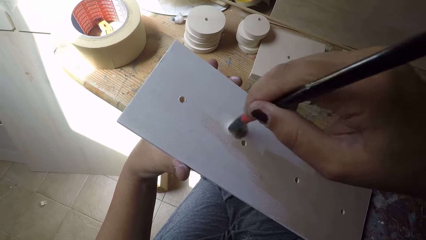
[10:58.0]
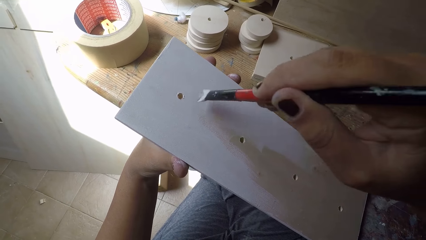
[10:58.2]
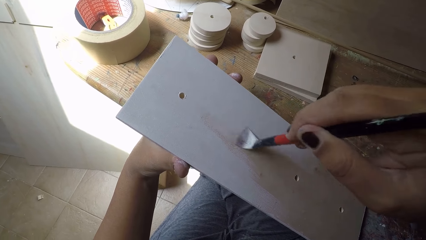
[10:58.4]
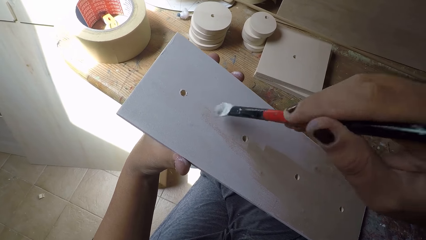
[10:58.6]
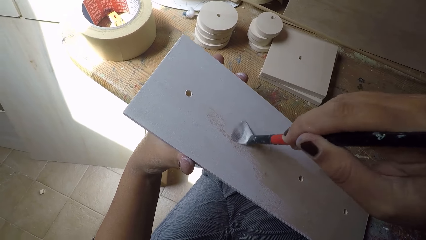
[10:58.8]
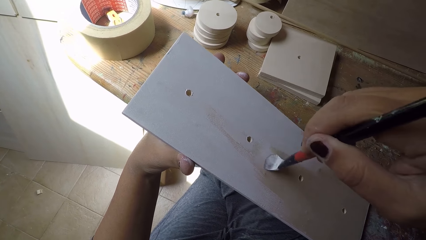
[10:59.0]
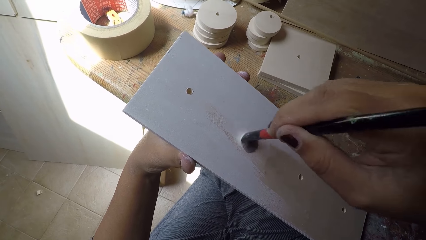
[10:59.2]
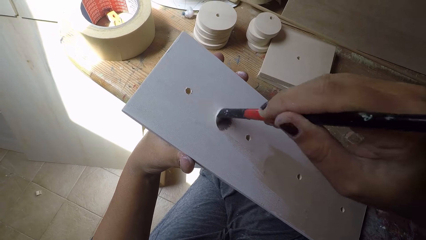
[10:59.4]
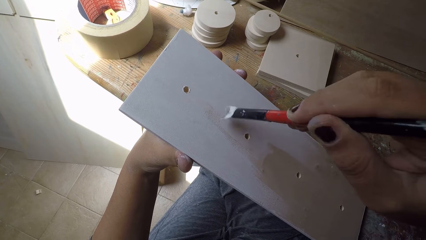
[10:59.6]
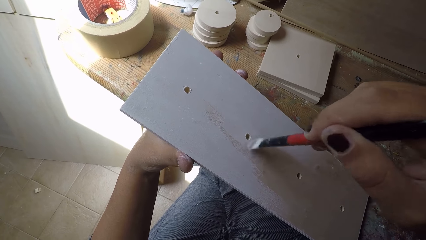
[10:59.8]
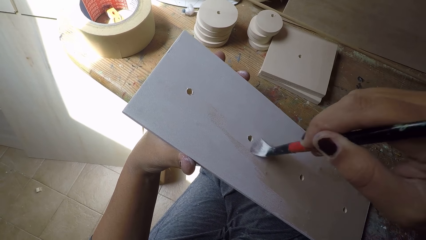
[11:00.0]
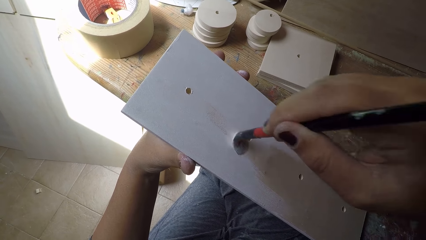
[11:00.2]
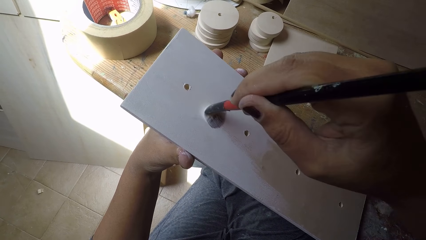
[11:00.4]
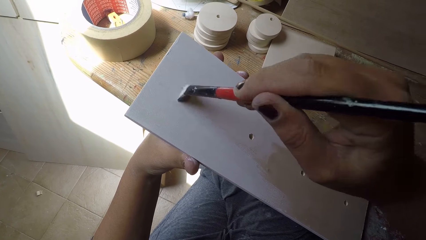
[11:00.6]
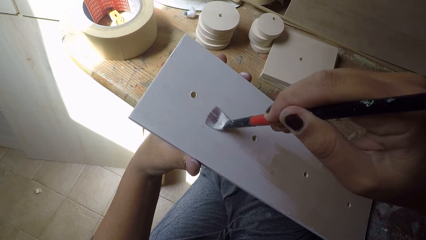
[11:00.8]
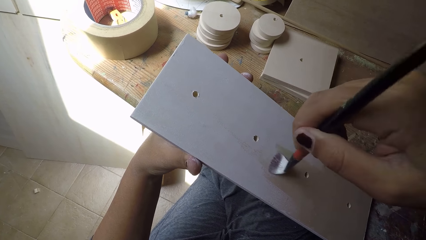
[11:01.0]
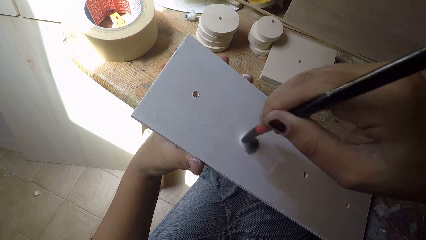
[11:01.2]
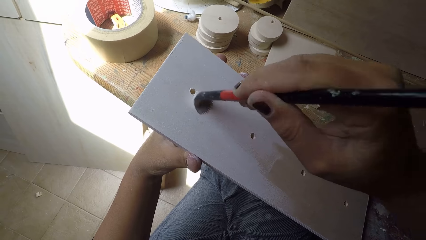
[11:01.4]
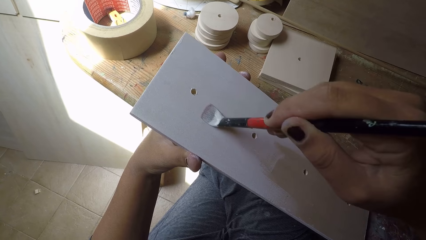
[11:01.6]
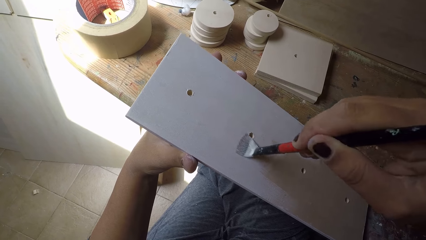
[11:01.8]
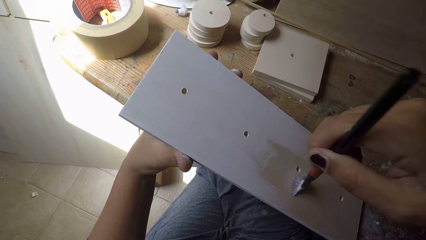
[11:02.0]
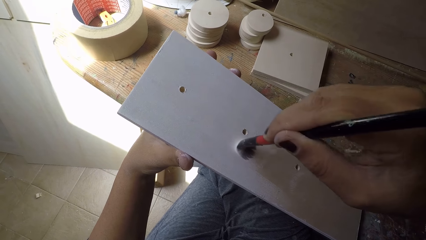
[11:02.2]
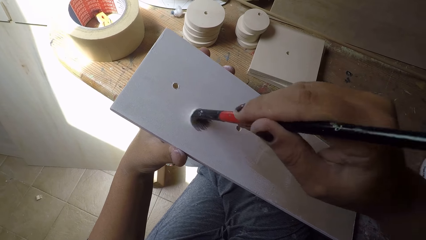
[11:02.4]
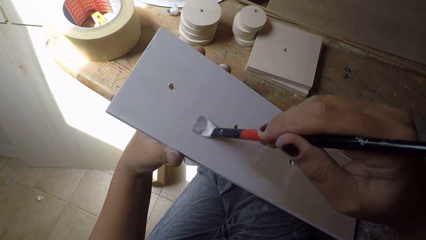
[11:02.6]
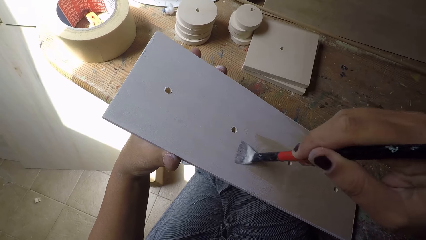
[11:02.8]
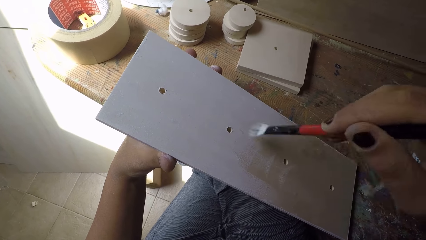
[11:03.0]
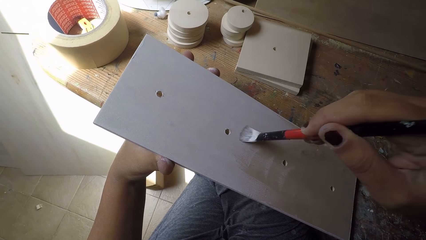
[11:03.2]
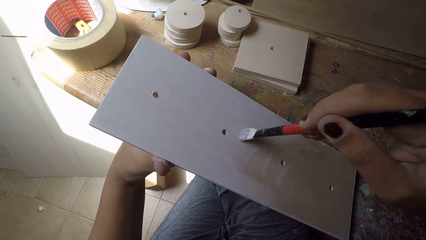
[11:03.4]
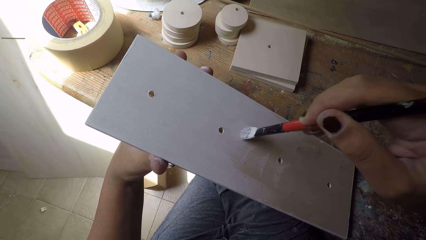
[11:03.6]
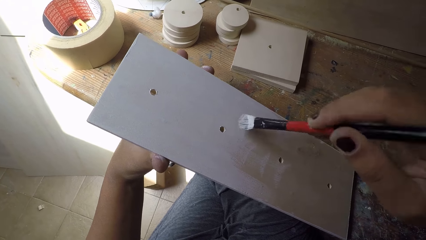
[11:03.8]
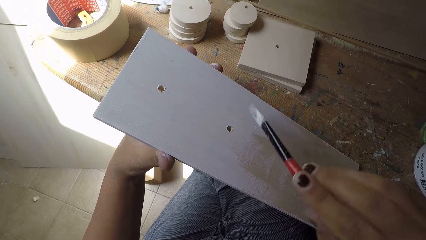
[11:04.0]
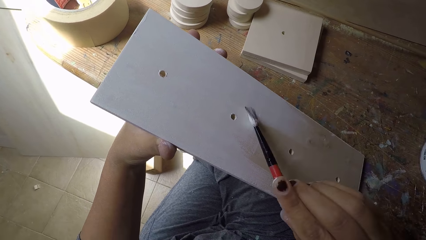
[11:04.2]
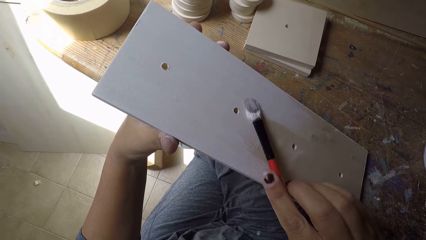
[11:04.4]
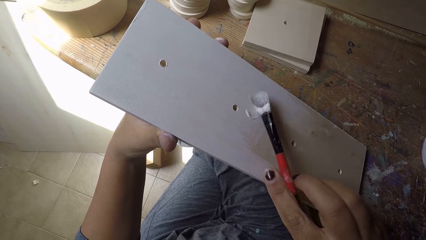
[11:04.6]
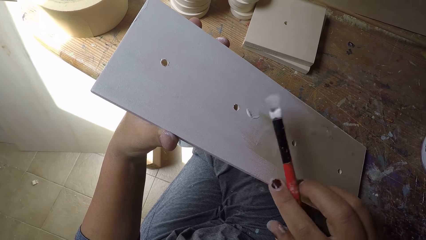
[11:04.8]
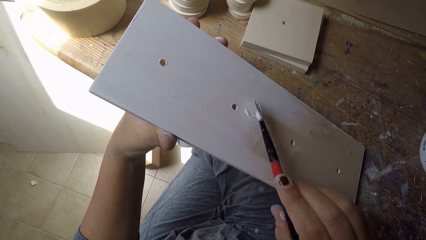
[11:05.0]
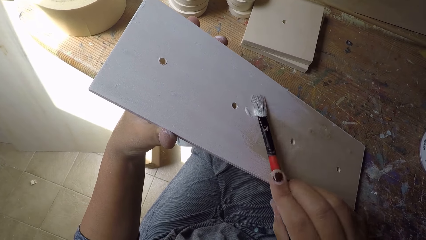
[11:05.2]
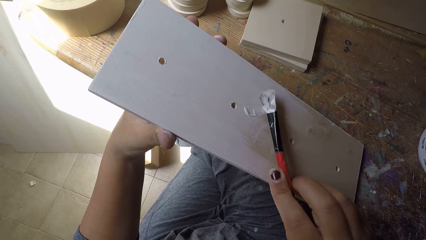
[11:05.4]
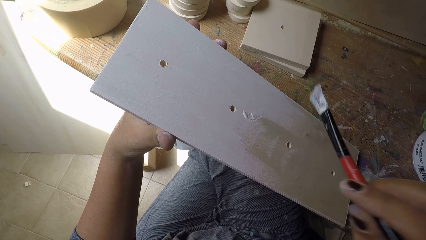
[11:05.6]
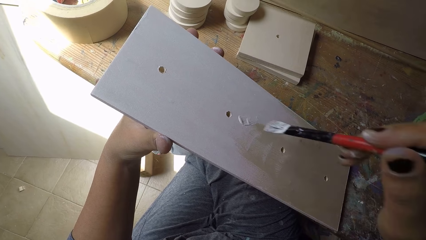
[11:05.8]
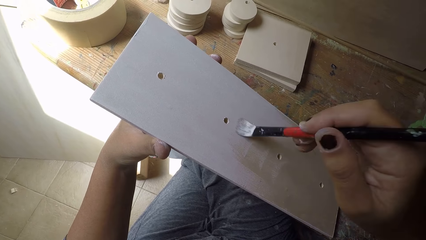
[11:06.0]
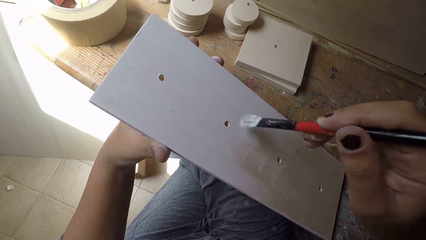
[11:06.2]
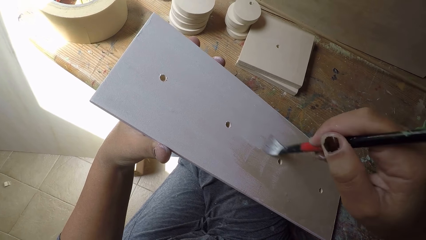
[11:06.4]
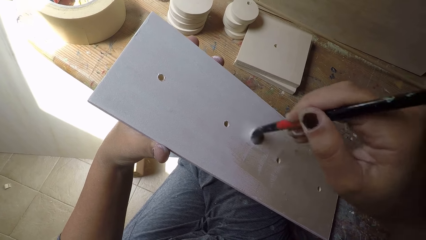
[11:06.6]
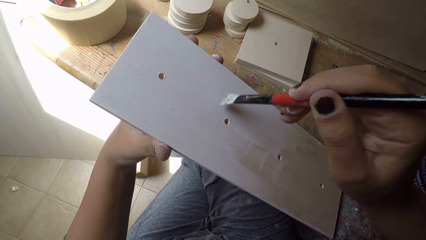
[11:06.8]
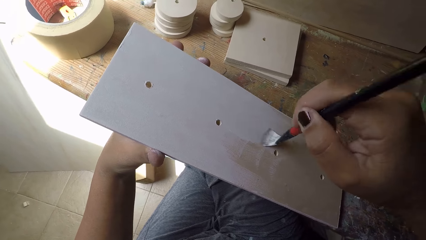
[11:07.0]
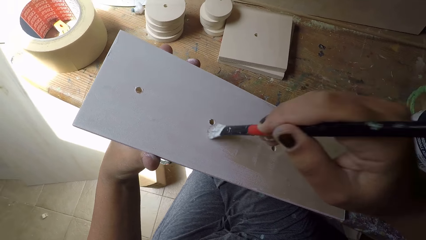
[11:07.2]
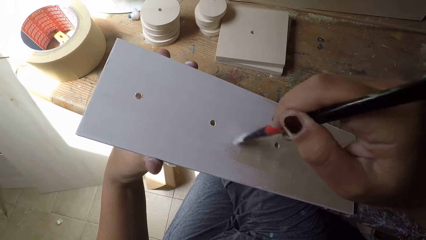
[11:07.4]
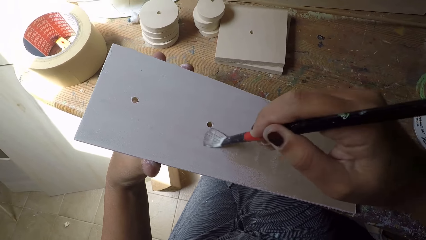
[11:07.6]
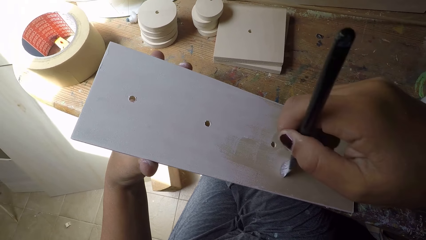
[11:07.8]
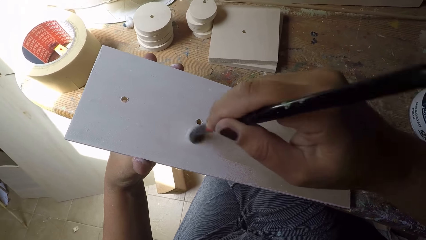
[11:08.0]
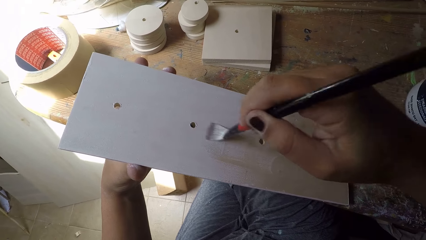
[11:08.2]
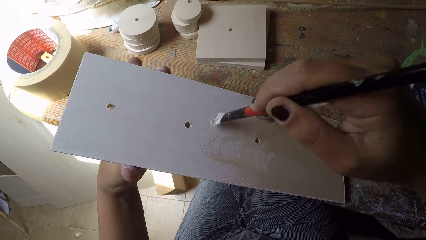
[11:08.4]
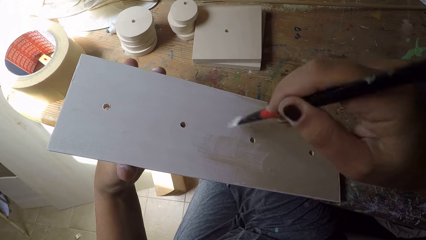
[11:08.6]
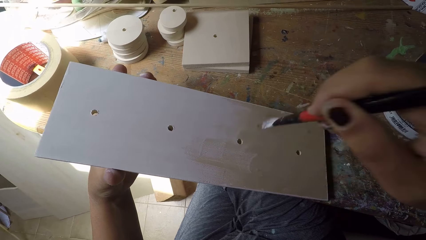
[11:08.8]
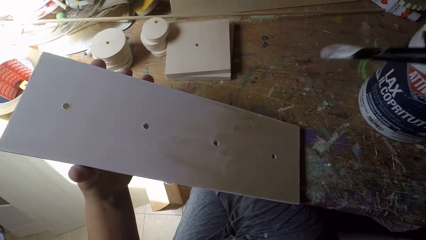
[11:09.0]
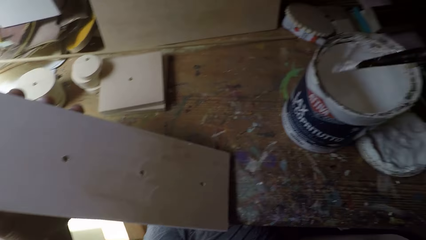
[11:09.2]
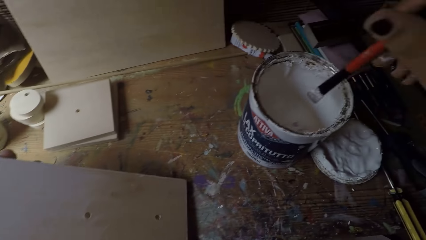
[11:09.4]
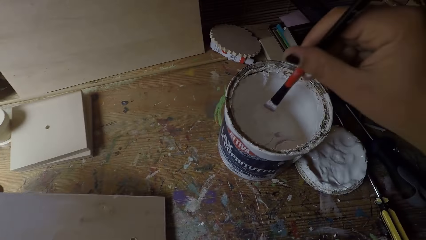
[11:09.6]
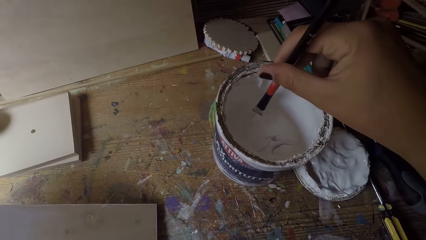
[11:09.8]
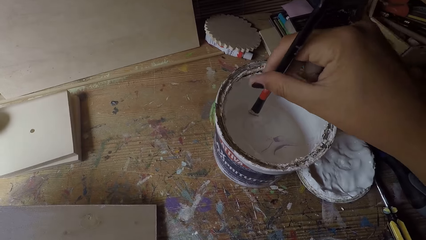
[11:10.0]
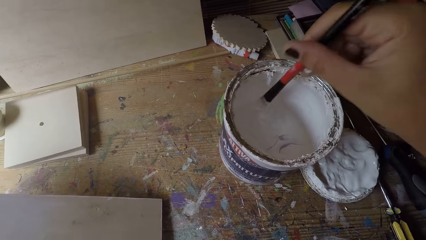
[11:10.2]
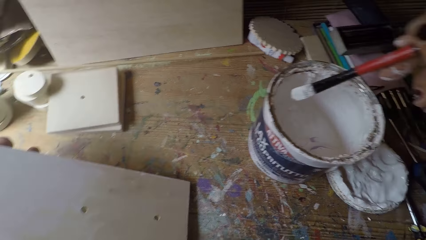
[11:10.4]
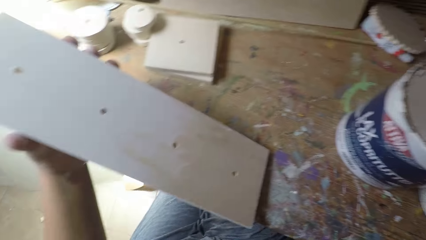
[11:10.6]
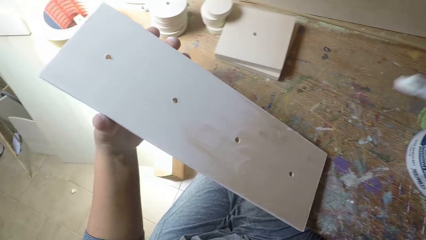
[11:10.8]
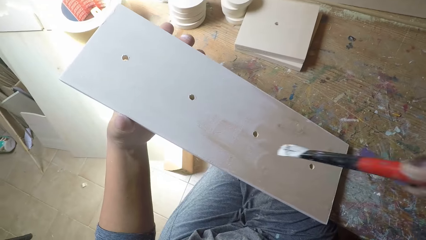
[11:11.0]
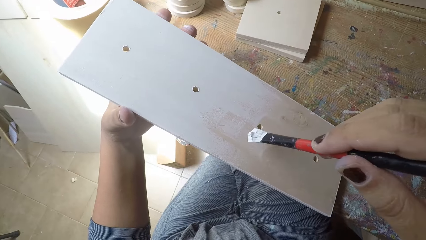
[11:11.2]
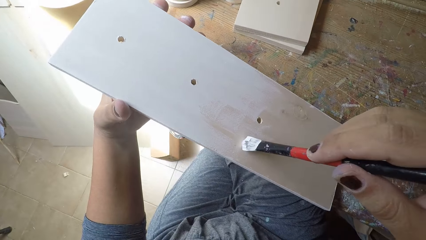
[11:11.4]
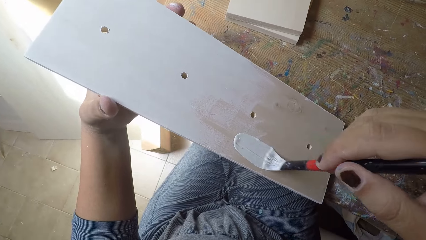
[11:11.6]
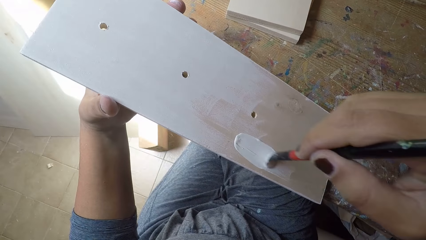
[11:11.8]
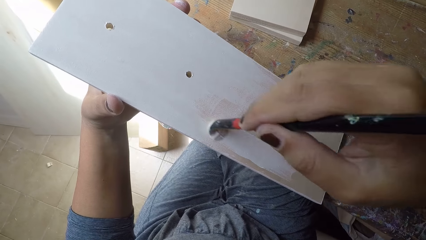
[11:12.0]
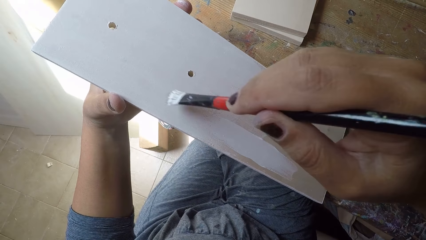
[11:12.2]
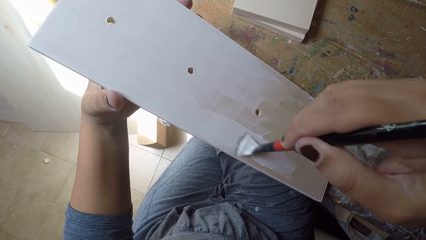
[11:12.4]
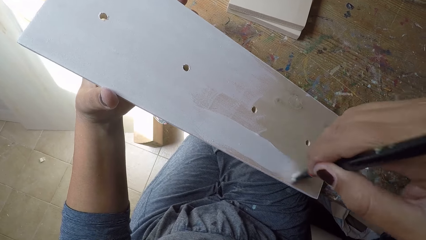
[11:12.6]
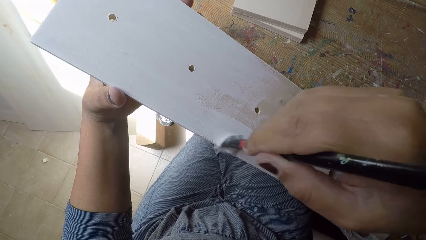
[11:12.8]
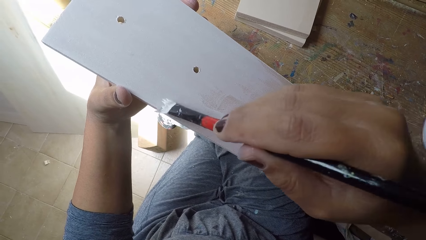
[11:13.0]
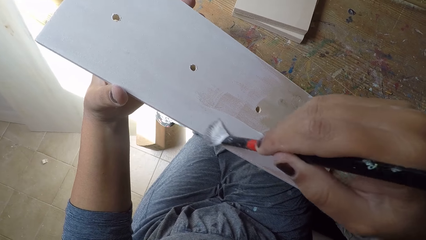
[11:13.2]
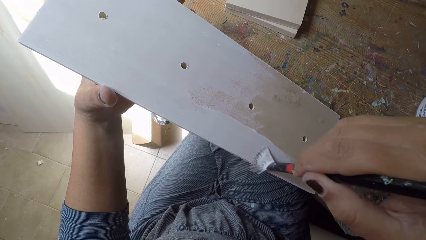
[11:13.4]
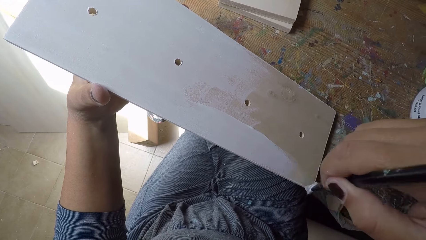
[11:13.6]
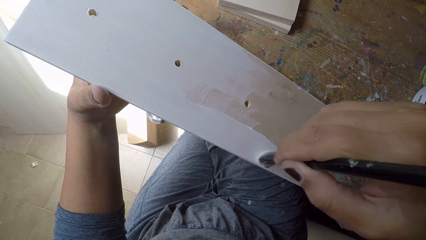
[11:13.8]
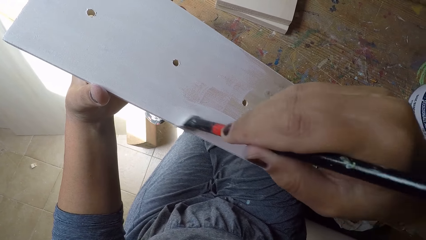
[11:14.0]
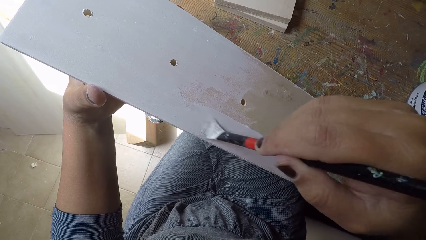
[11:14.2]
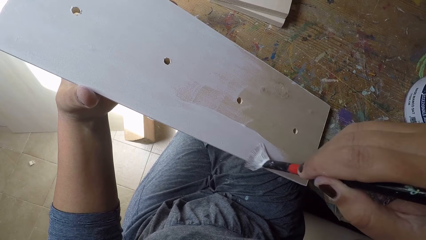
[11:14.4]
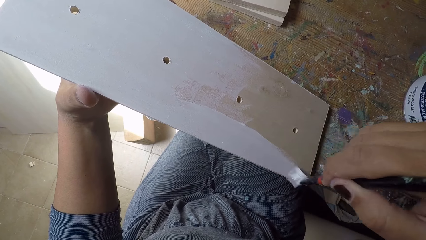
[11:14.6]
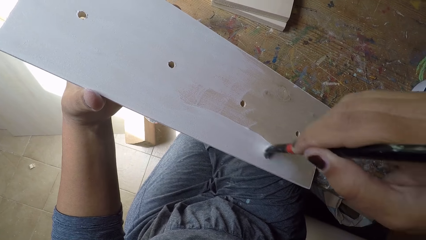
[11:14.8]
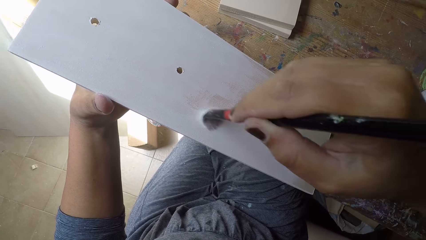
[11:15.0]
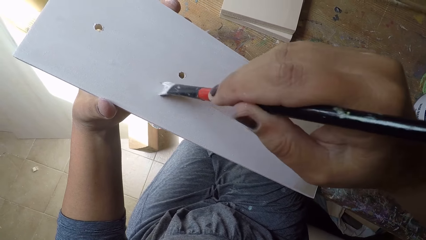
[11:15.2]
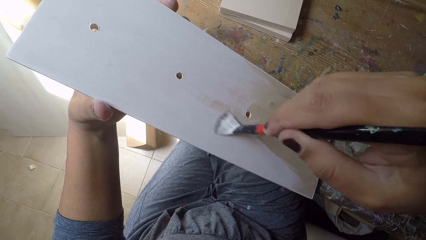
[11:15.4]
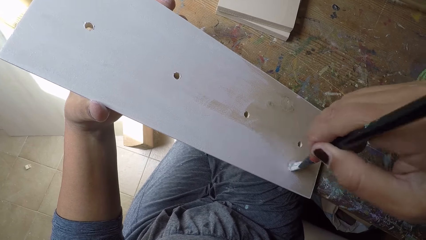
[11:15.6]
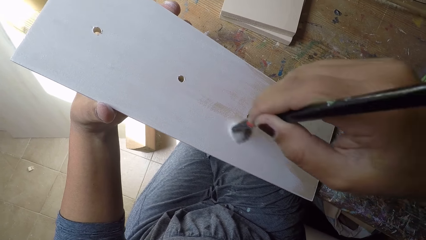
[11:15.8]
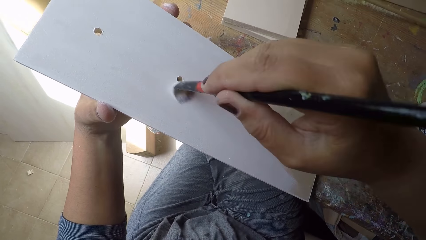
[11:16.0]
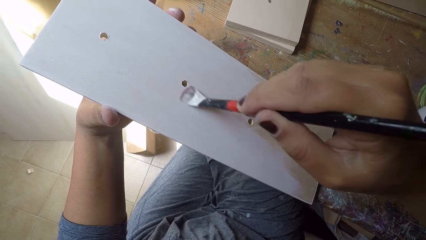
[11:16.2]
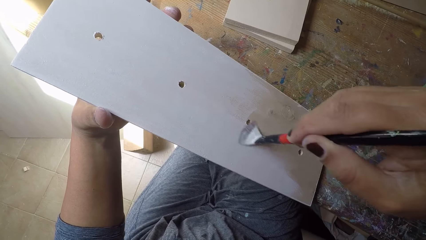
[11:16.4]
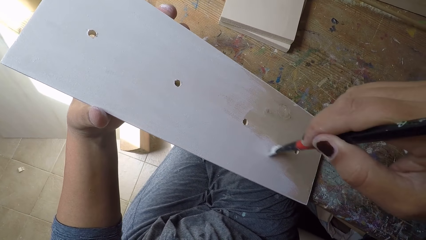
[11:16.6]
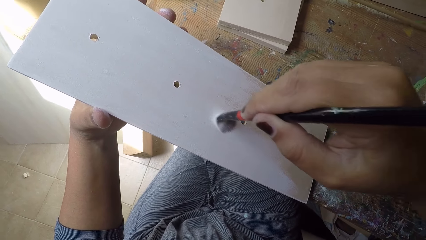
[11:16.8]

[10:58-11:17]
The camera wearer dips the paintbrush in his right hand into the paint can. He paints the wooden plank with the paint brush in his right hand.
